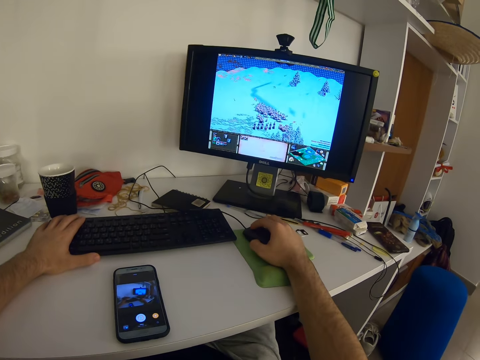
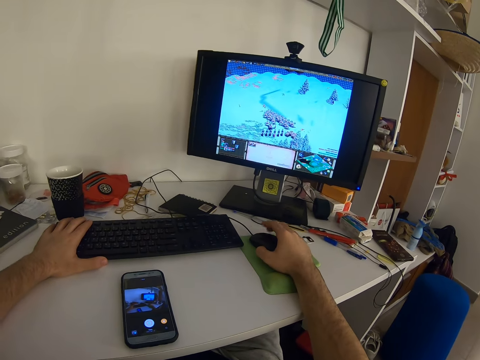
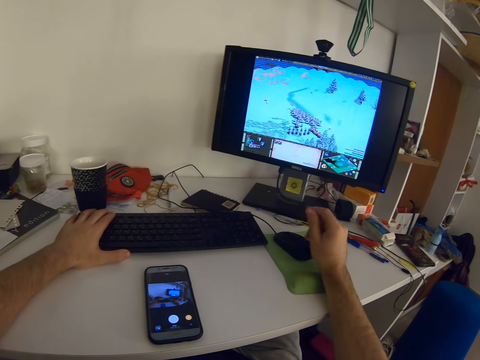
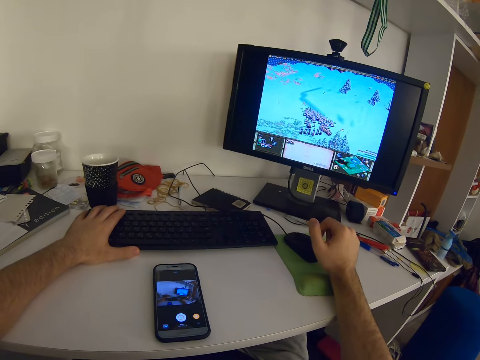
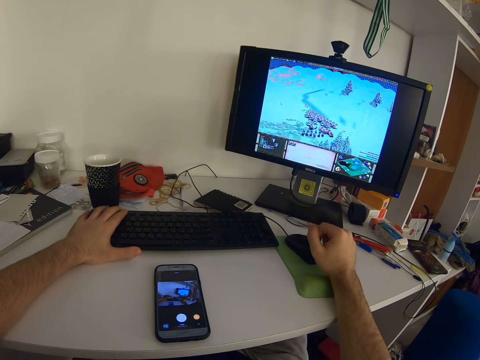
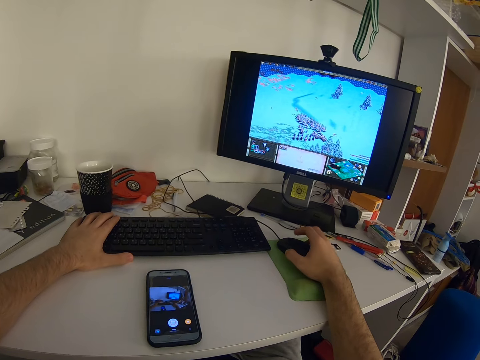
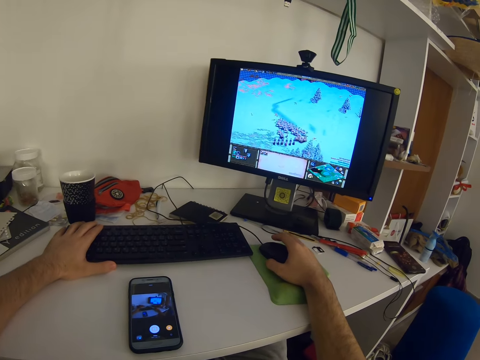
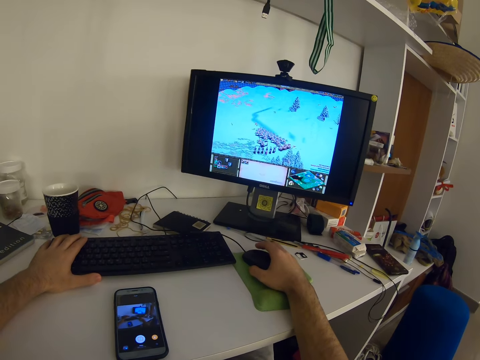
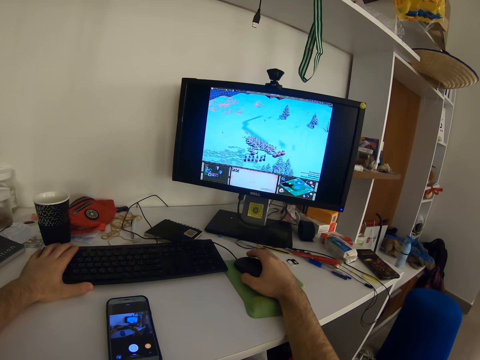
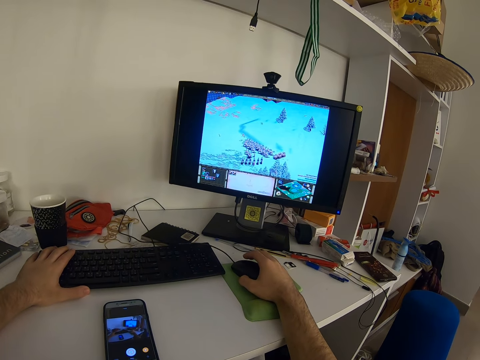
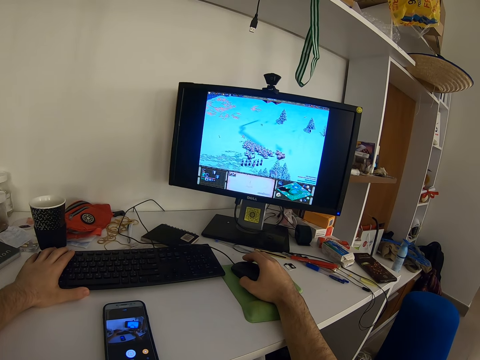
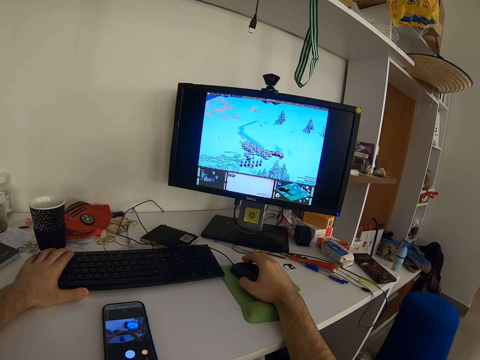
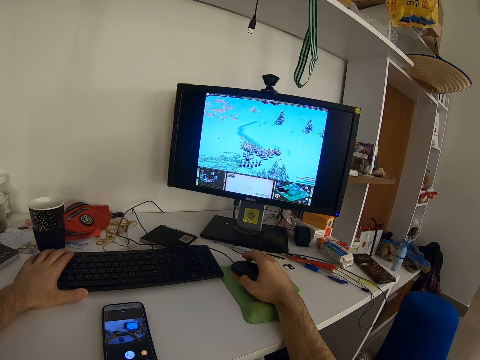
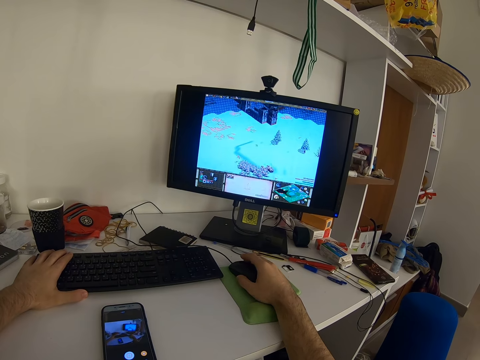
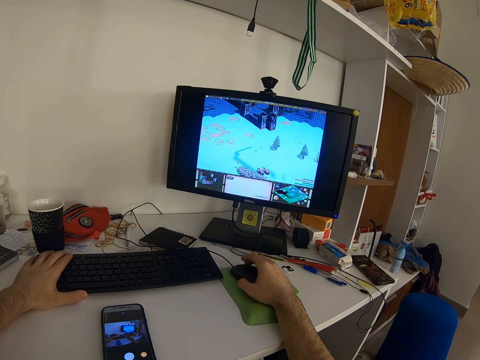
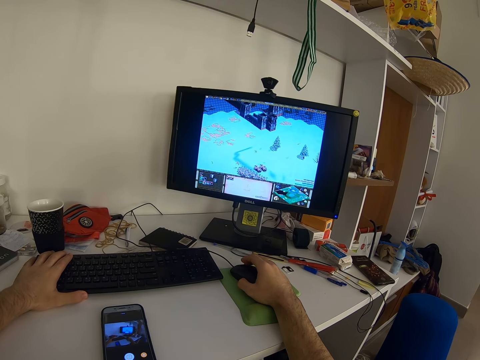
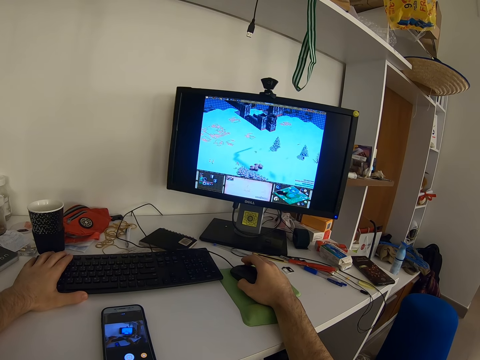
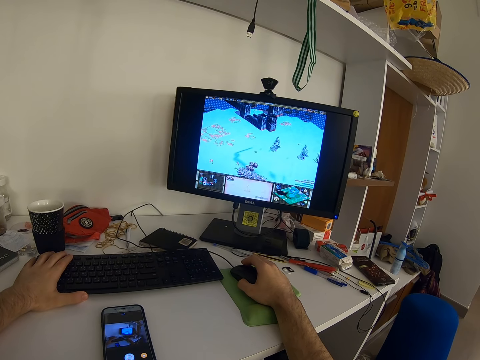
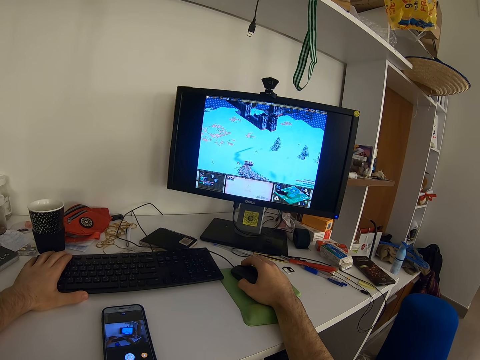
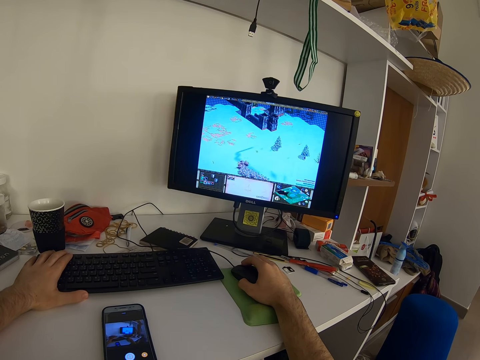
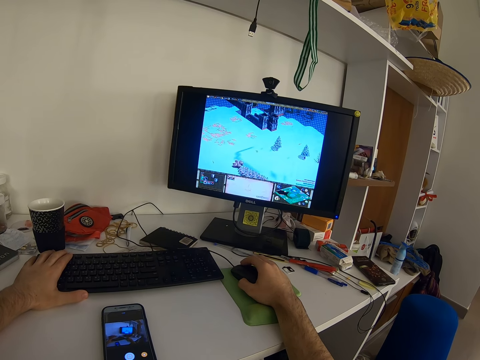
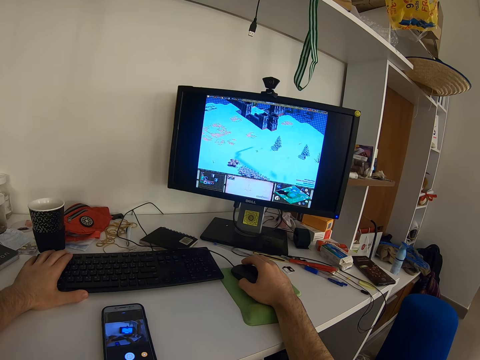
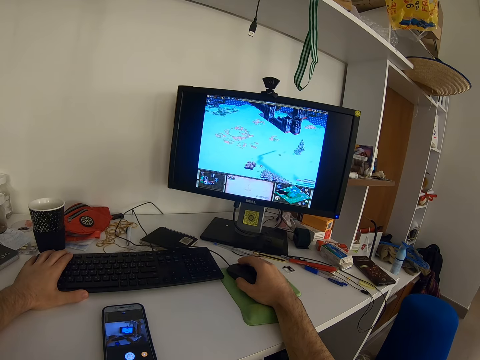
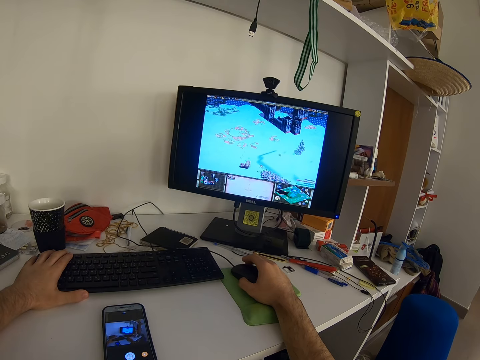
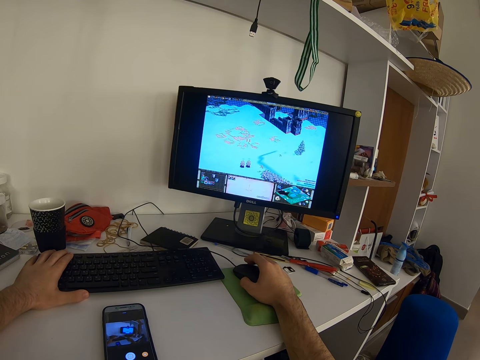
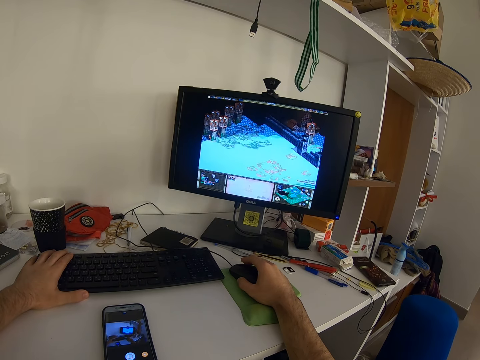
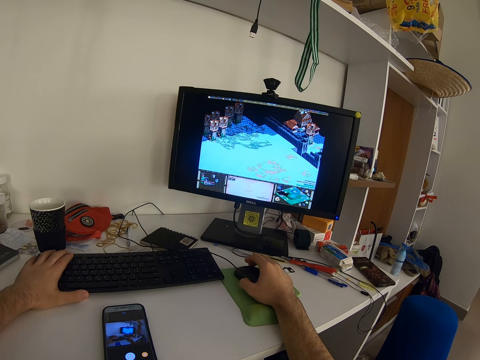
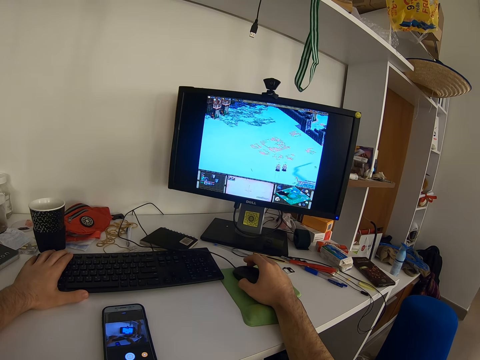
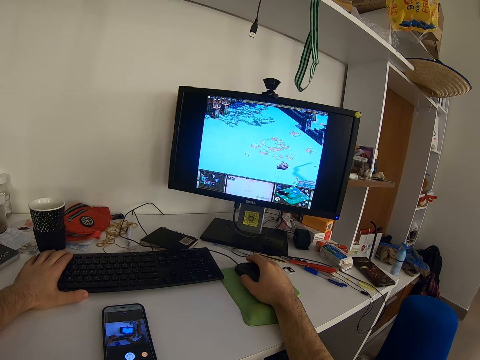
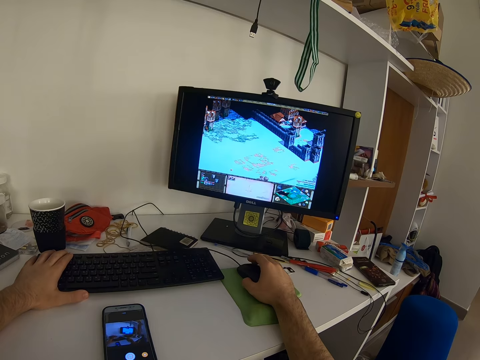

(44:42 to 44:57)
The camera wearer flexes his right palm. He holds the mouse with his right hand. He clicks the mouse. He moves the mouse.

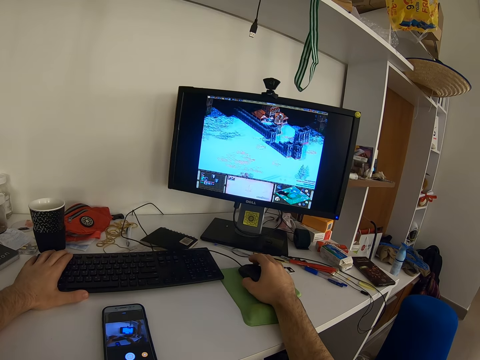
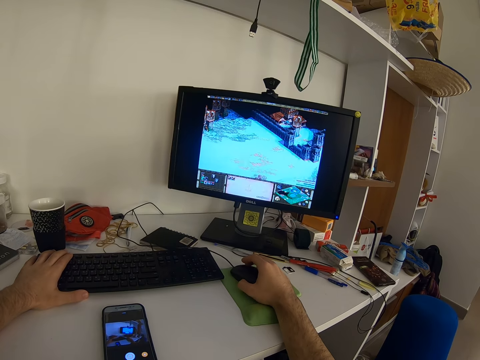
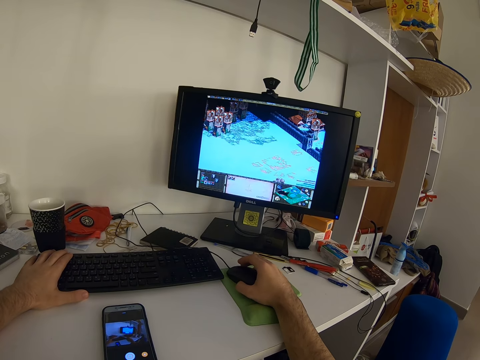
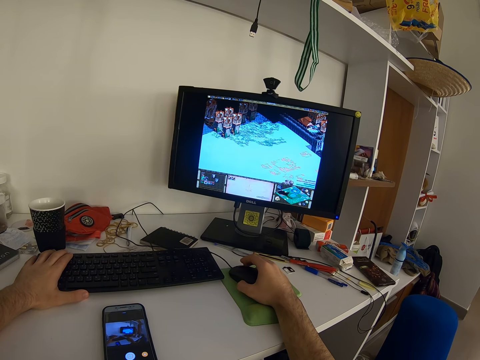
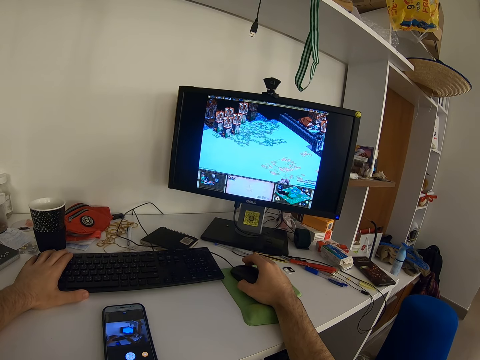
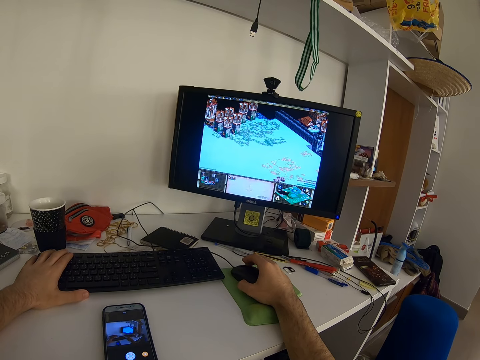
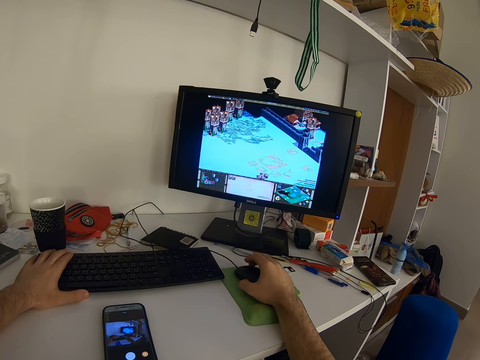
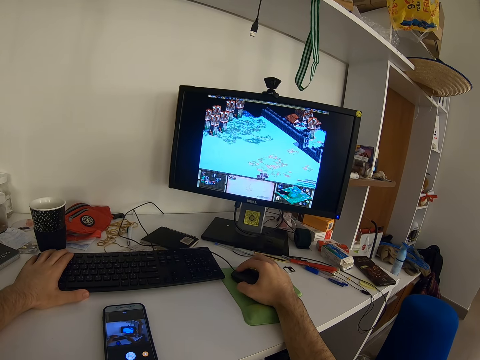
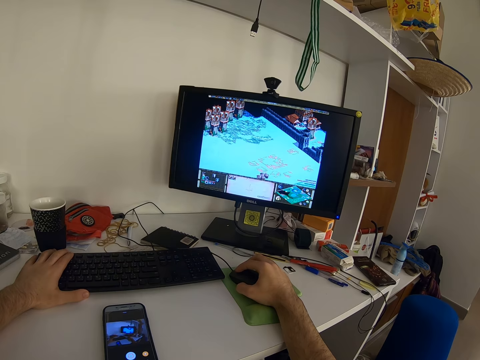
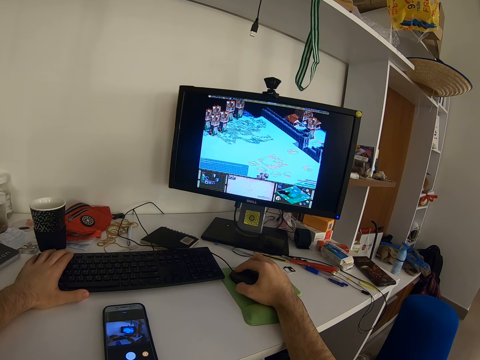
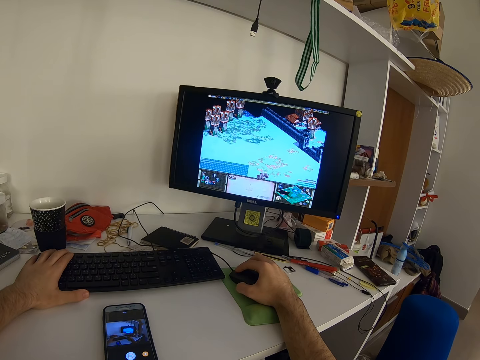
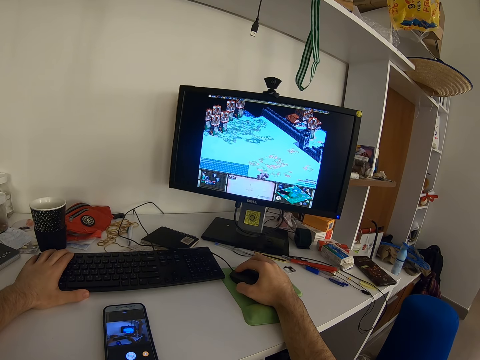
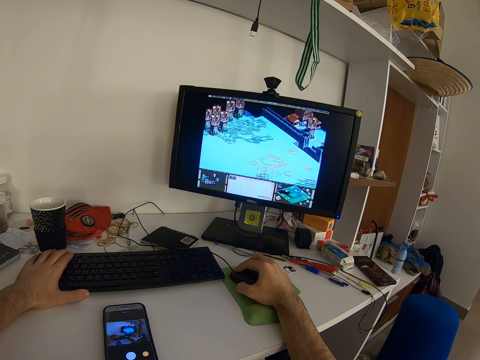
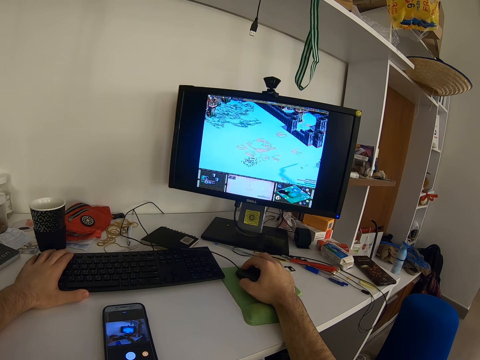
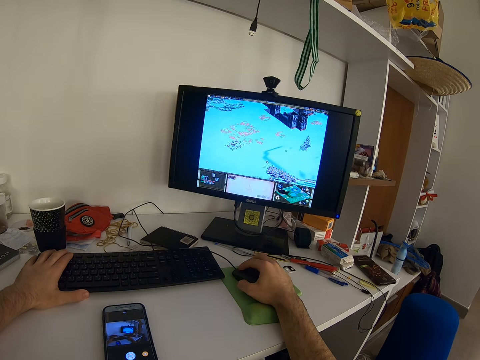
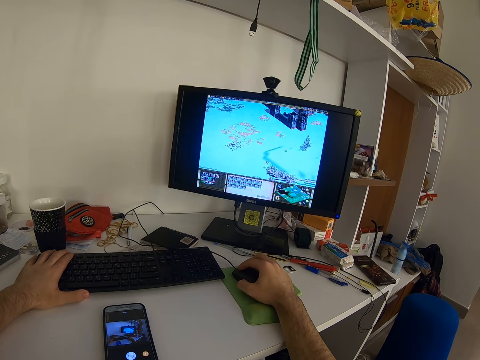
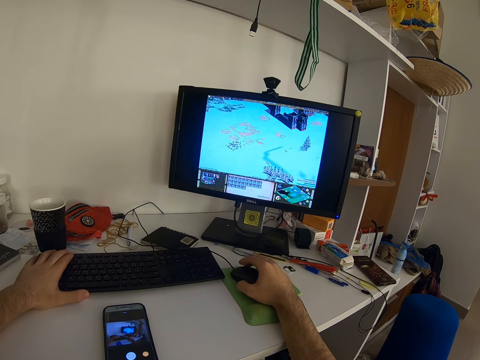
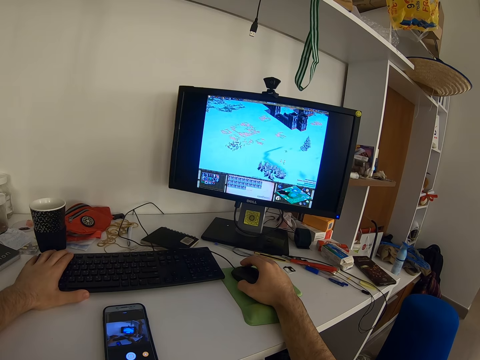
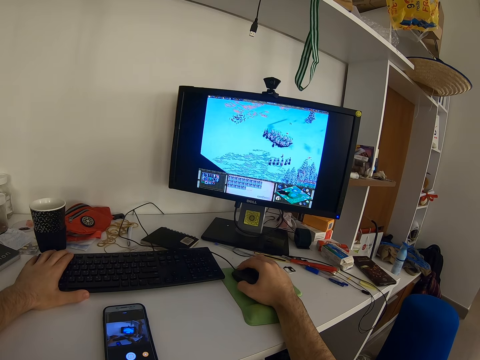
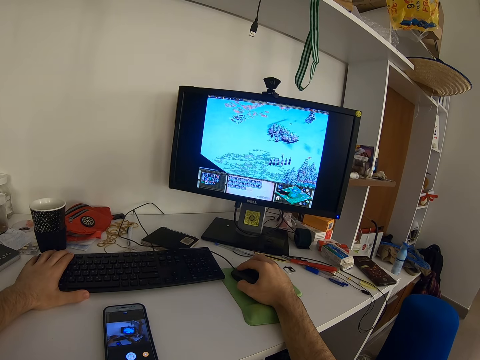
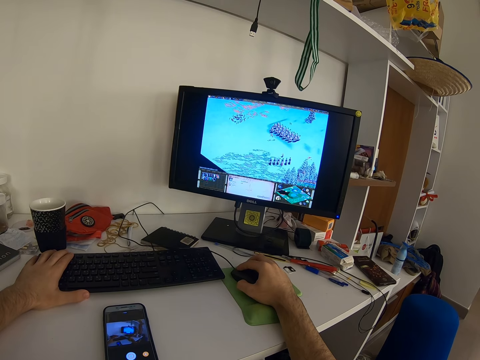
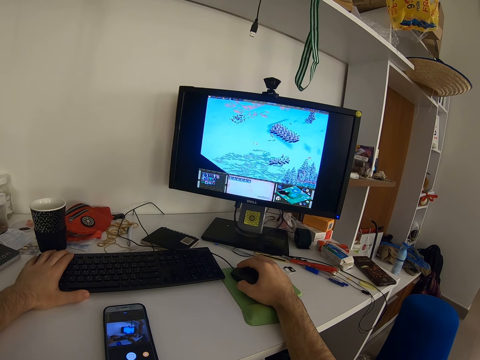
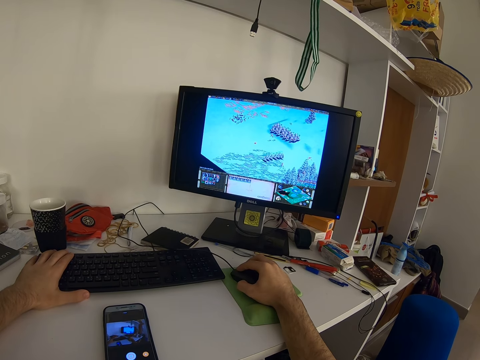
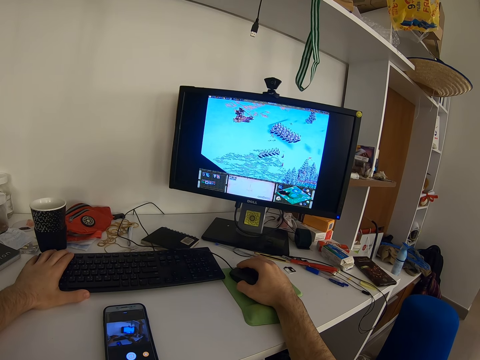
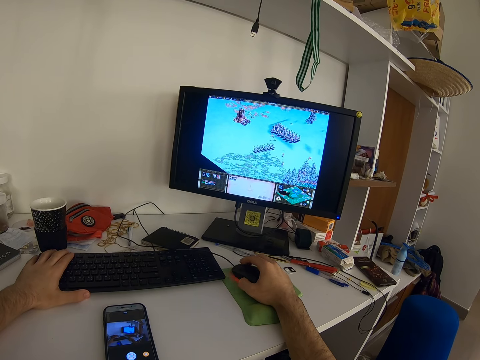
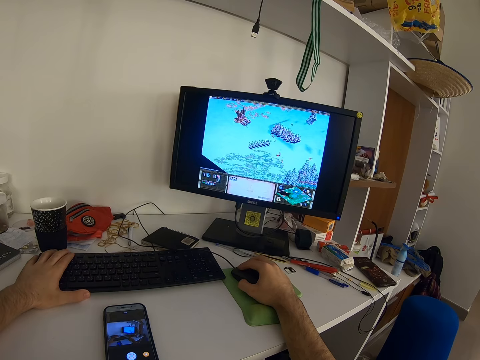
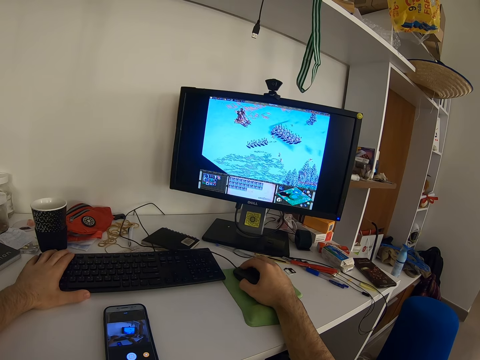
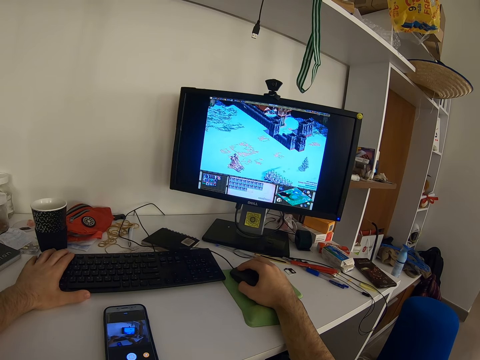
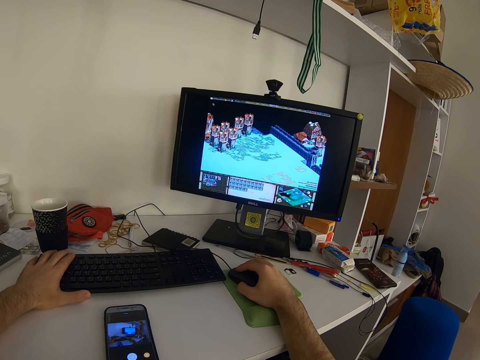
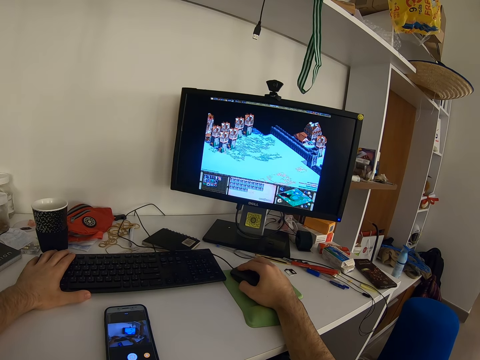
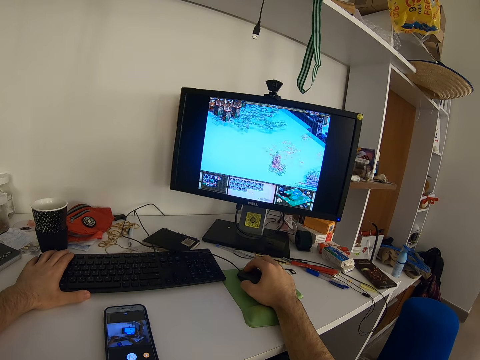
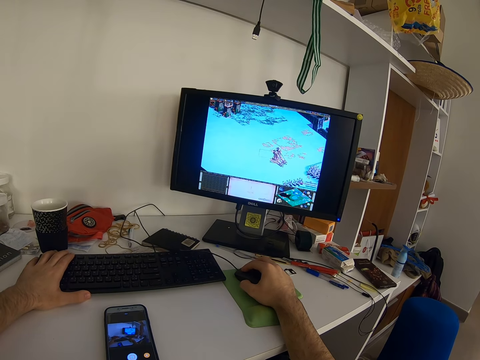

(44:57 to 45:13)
The camera wearer clicks the mouse.
